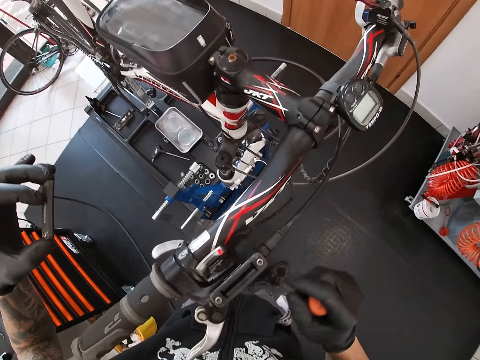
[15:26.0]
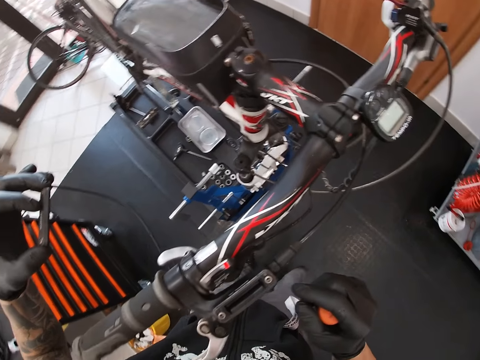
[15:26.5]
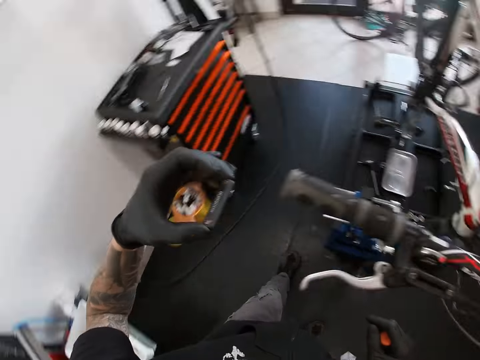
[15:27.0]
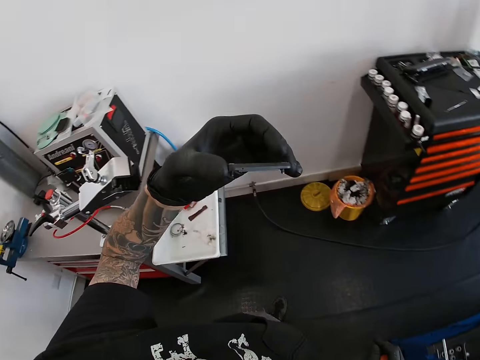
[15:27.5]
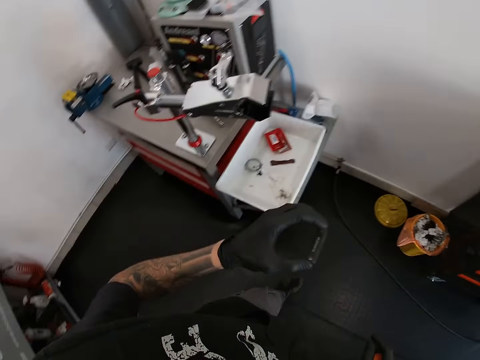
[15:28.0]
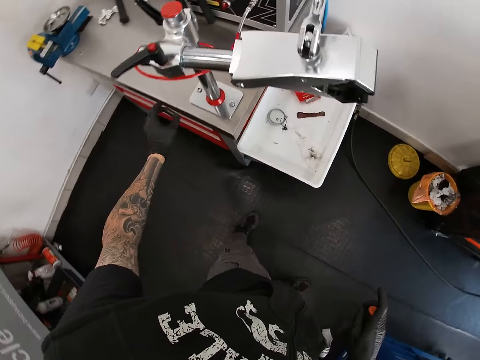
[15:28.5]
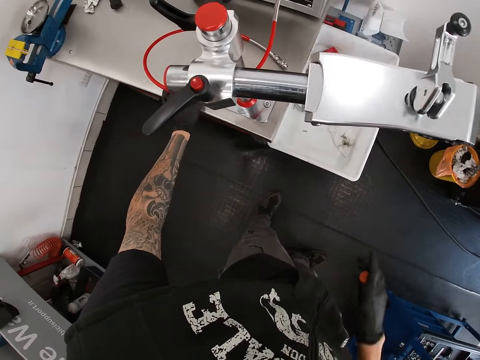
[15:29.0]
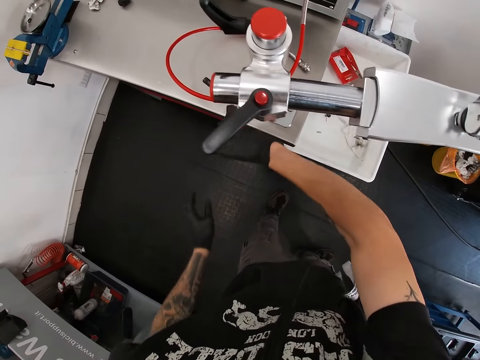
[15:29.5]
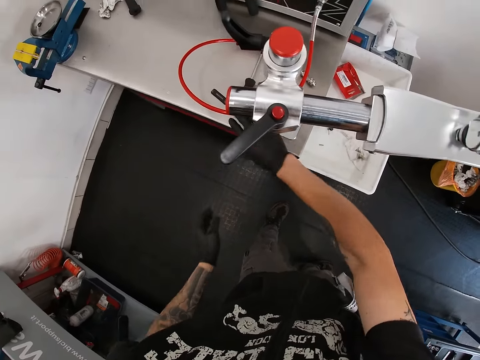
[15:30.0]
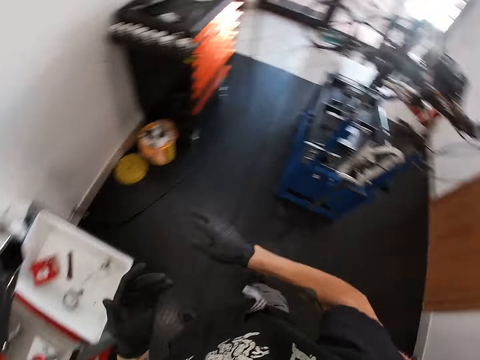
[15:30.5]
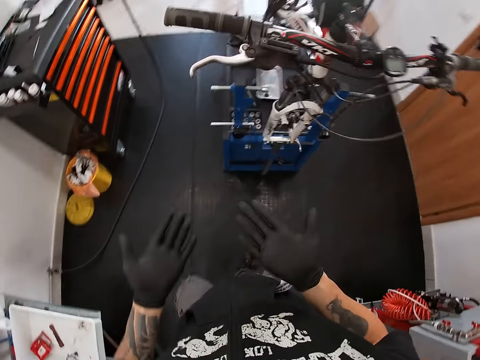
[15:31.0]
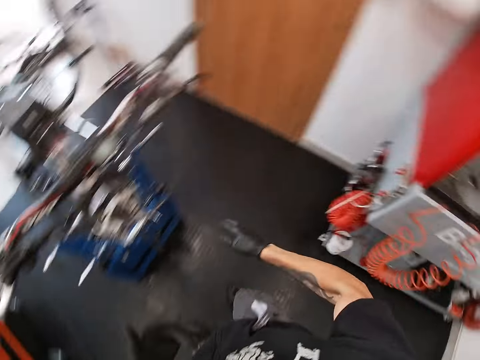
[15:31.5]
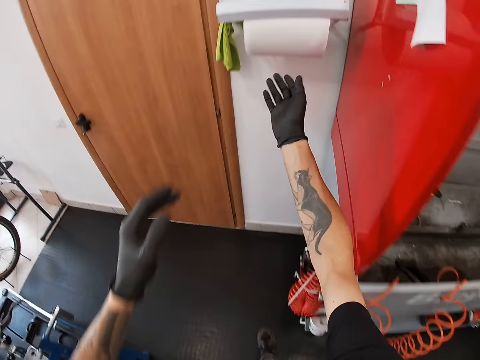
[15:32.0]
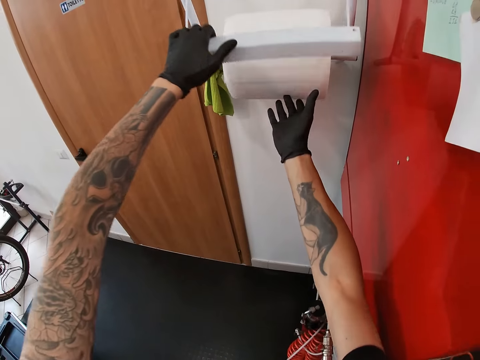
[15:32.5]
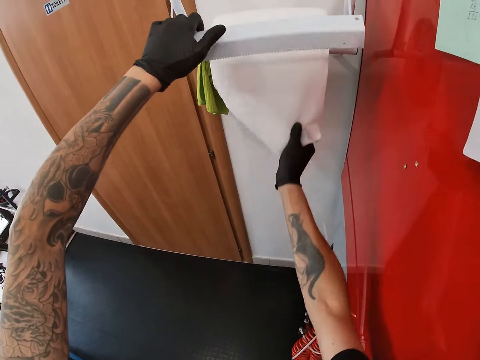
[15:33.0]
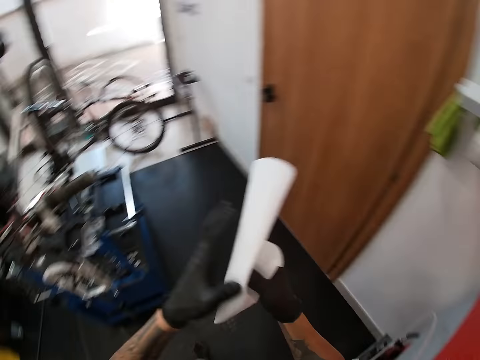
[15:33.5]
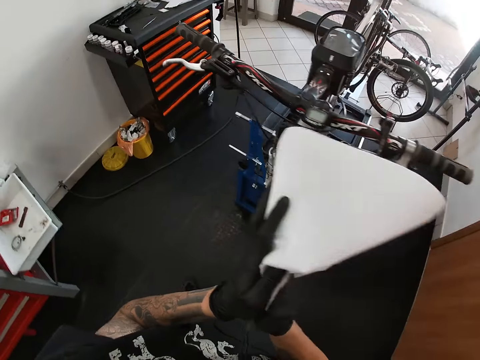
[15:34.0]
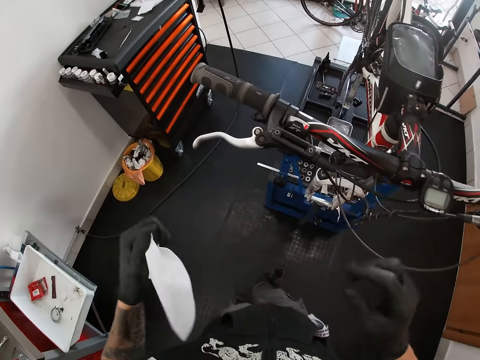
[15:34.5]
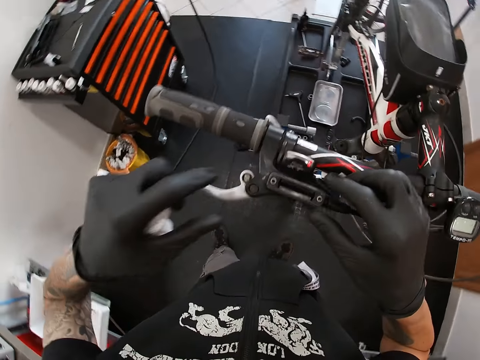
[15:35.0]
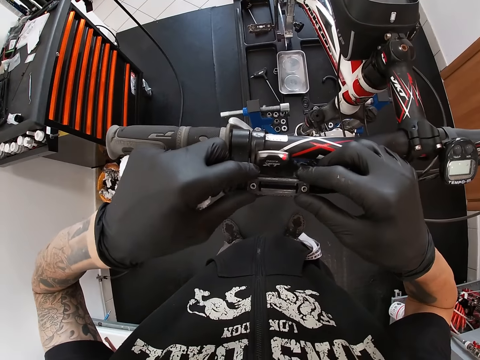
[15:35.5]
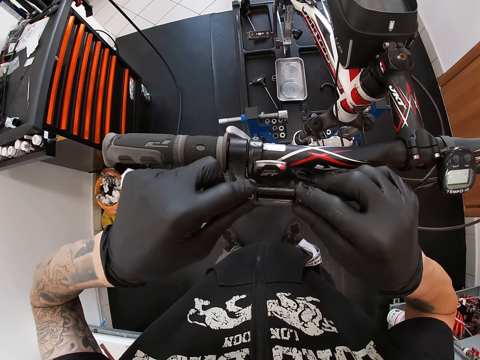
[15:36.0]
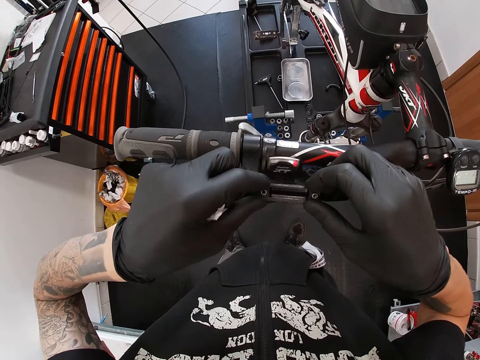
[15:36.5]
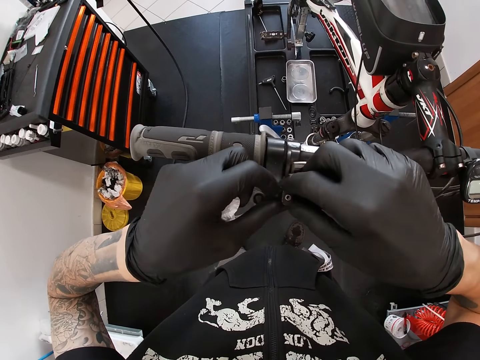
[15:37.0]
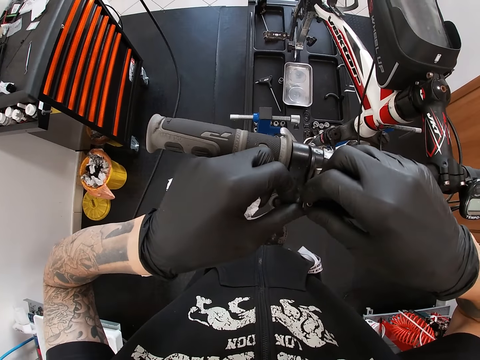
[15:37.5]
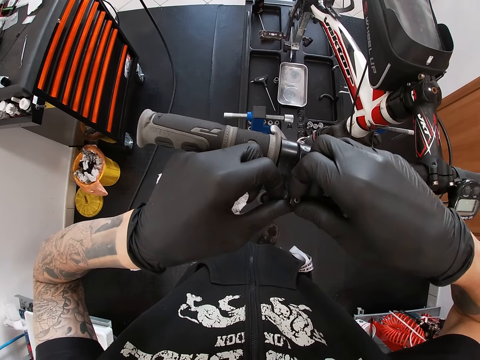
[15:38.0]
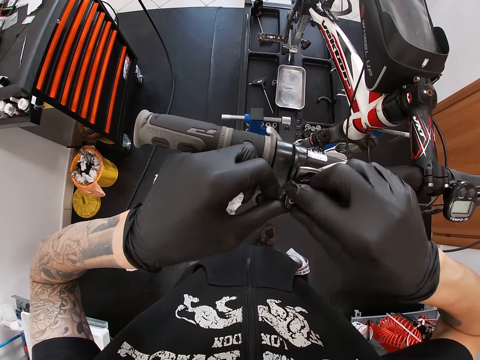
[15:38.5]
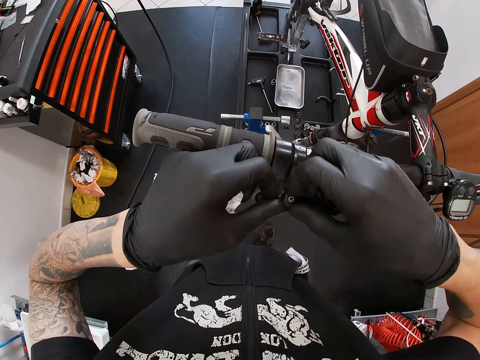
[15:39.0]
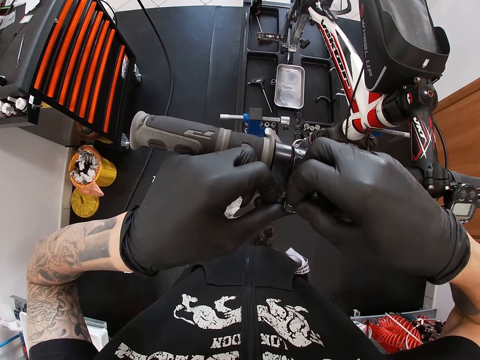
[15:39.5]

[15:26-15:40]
The camera wearer looks around a garage. He walks around the garage. He drops the lid on the cabinet with his left hand. He drops the screwdriver on the cabinet with his right hand. He walks around the garage. He cuts a piece of paper towel or tissue paper from the wall with his right hand. He wipes his hands with the tissue paper. He adjusts a nut on a bicycle handle. He removes a black plastic from the reservoir with both hands.

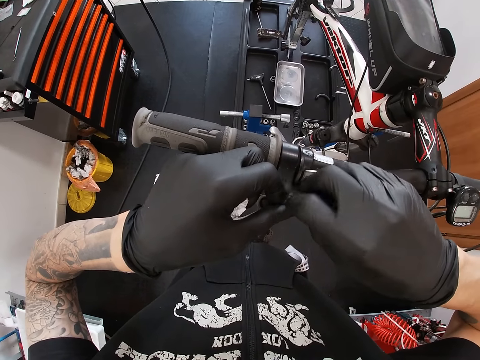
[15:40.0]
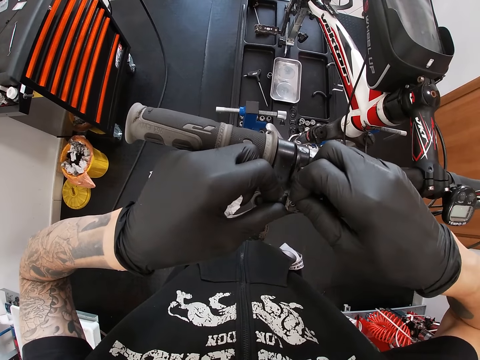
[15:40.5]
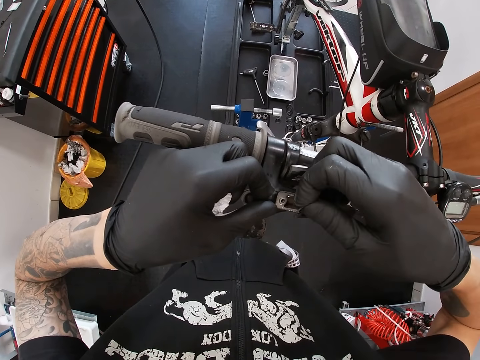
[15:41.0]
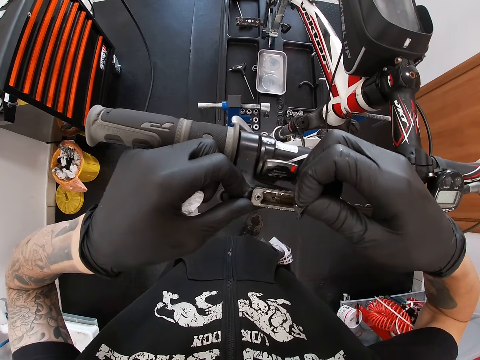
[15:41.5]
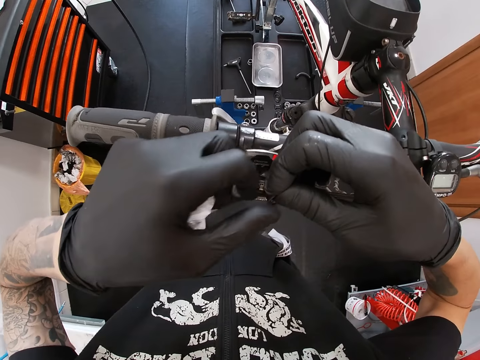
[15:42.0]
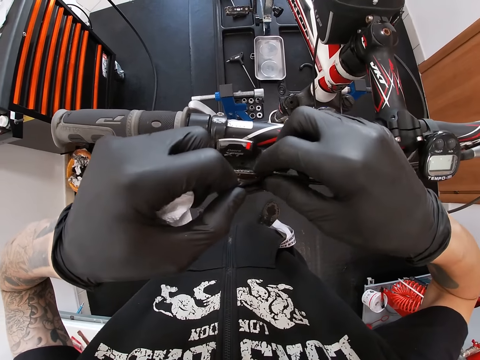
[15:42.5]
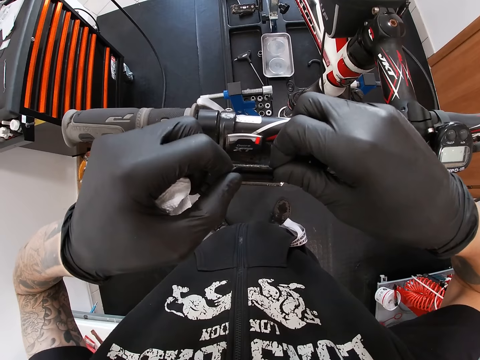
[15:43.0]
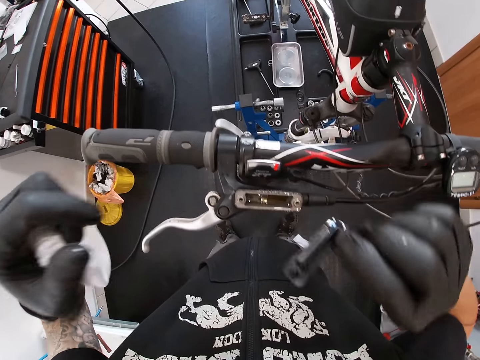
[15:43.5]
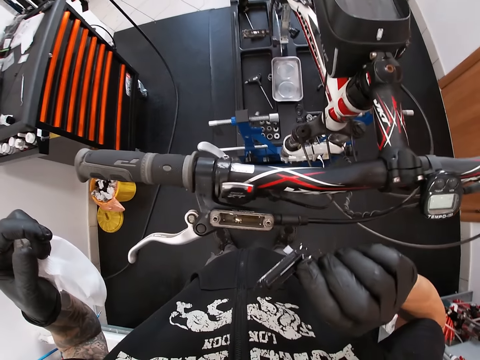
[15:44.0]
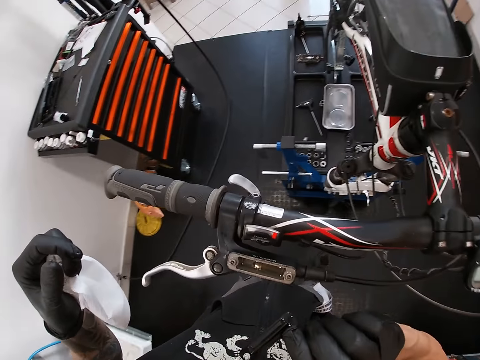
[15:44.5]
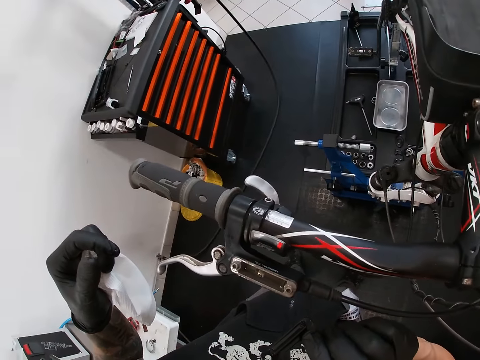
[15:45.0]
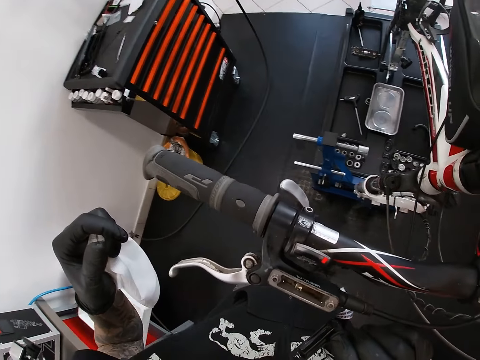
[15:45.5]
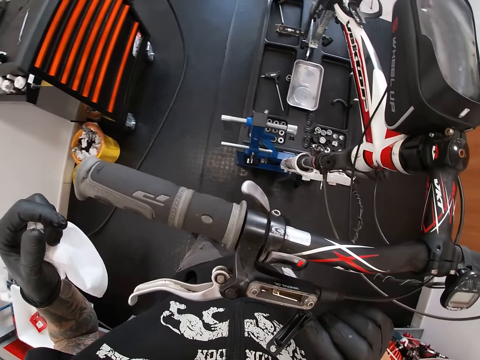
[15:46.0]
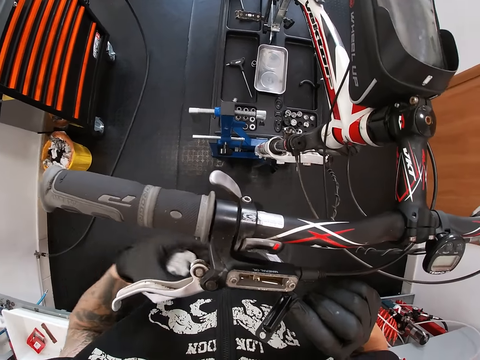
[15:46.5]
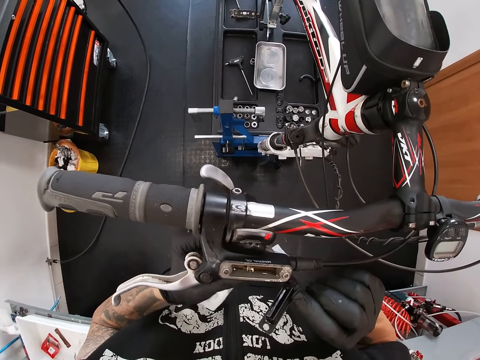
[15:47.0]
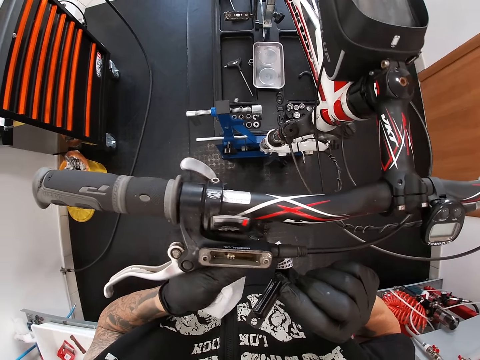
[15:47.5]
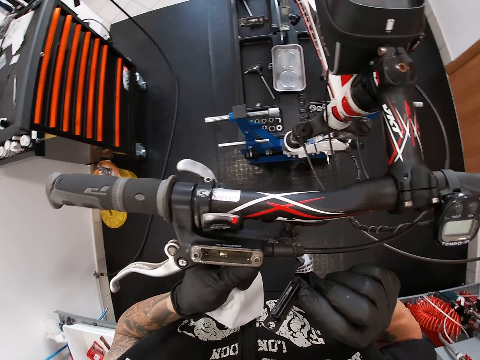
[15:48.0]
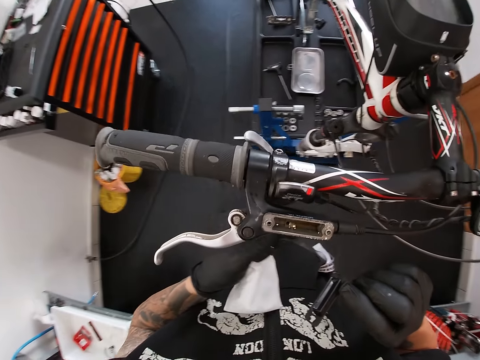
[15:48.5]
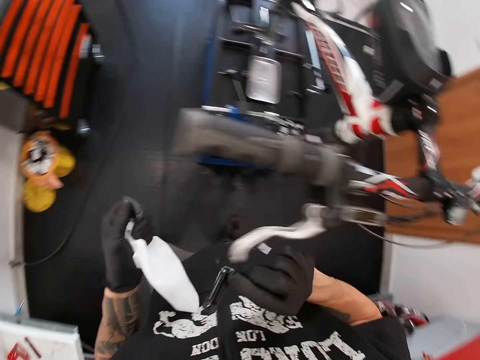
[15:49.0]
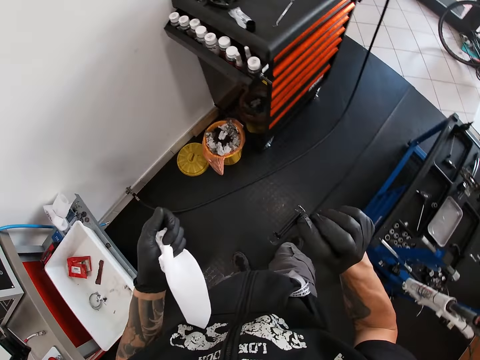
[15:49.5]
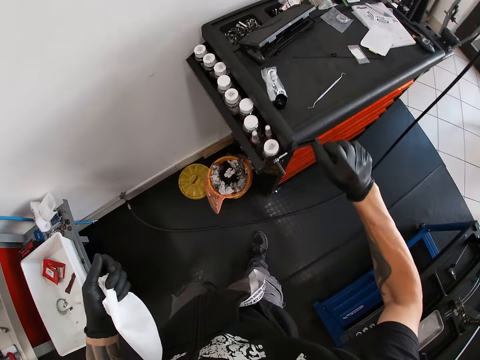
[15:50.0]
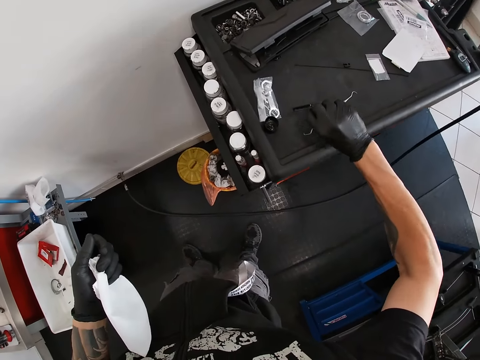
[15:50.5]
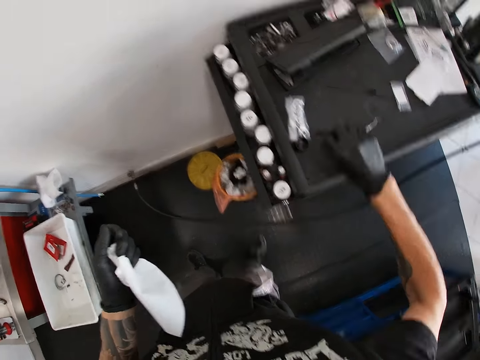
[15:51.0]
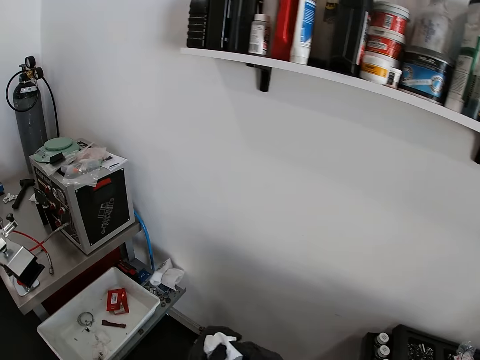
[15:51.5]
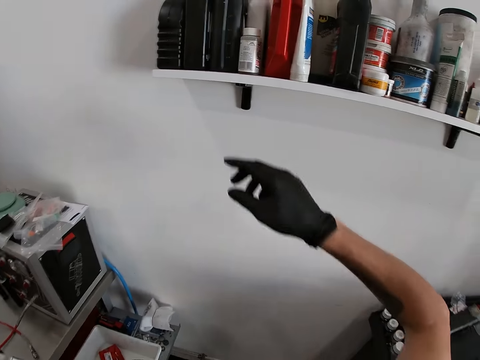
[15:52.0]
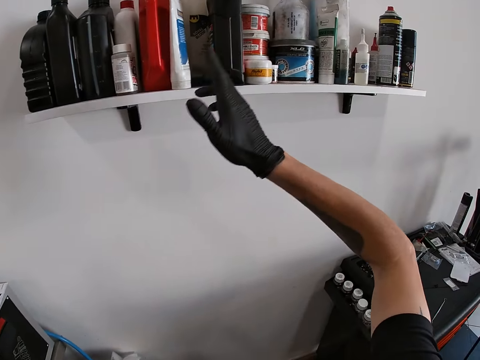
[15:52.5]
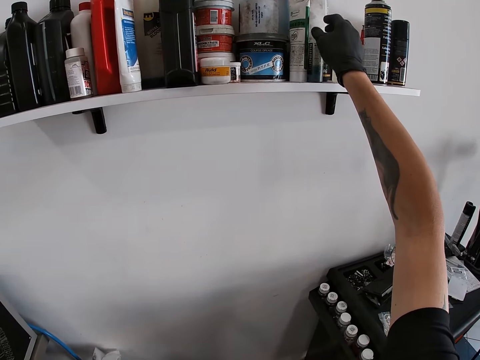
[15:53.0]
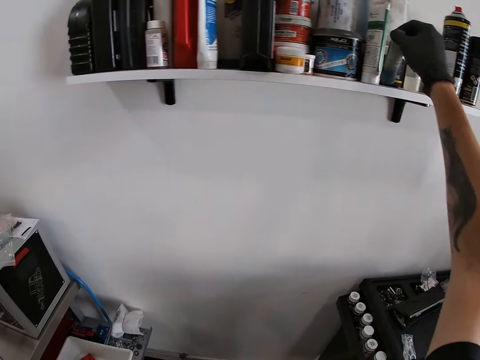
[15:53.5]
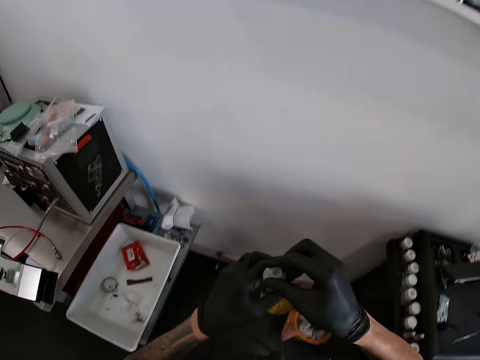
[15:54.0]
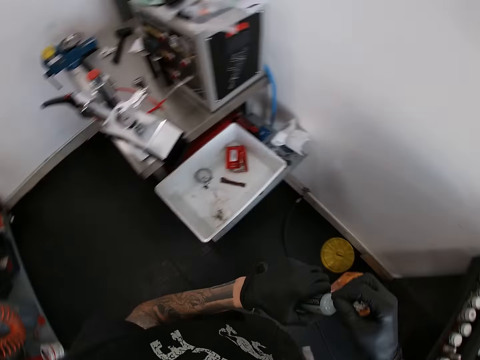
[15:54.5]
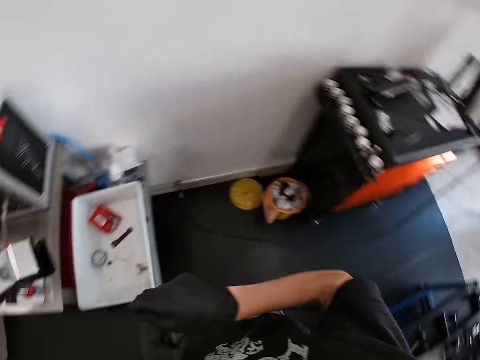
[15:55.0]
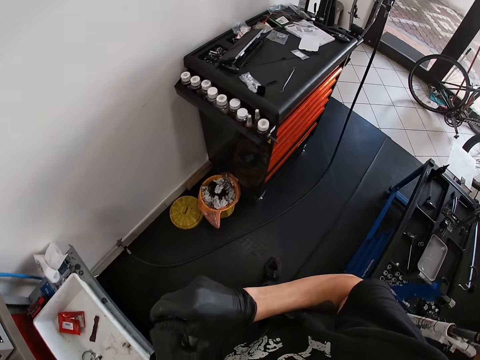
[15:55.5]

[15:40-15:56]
The camera wearer removes a part of a handle. He looks around a garage. He adjusts a cable on a bicycle handle. He walks around the garage. He drops the black plastic on the cabinet with his right hand. He walks around the garage. He takes a bottle from a floating shelf with his right hand. He opens the bottle.
